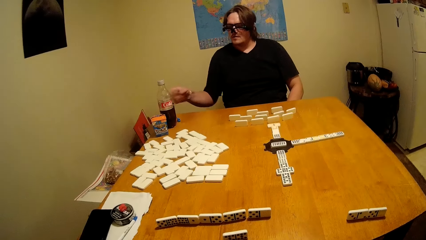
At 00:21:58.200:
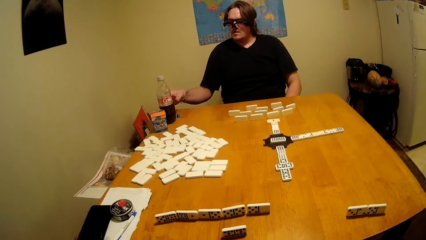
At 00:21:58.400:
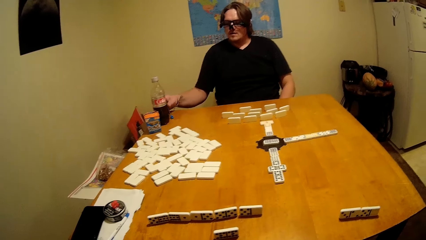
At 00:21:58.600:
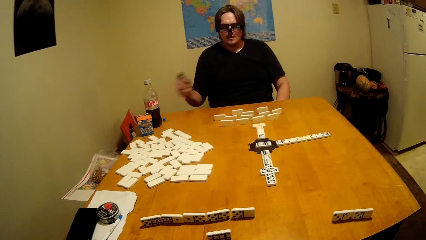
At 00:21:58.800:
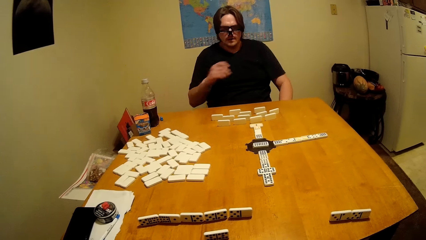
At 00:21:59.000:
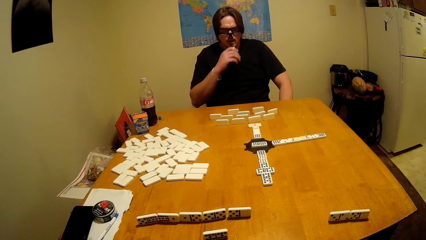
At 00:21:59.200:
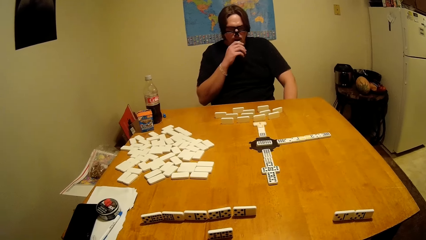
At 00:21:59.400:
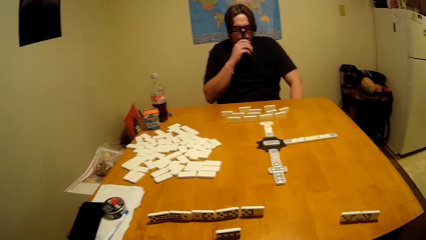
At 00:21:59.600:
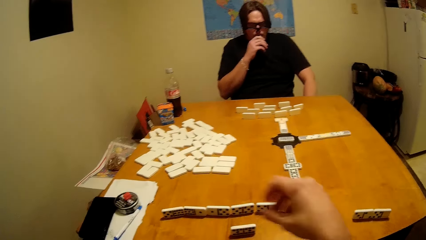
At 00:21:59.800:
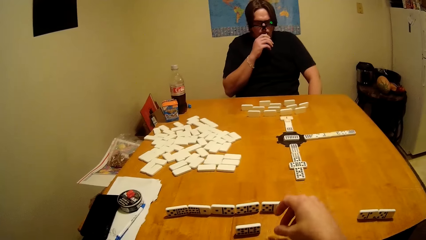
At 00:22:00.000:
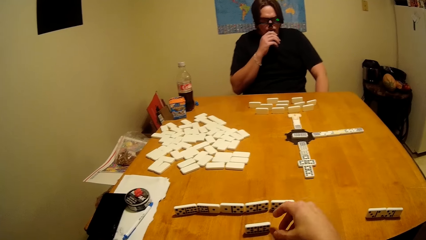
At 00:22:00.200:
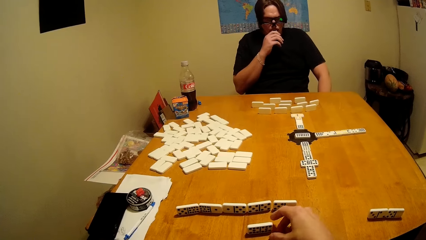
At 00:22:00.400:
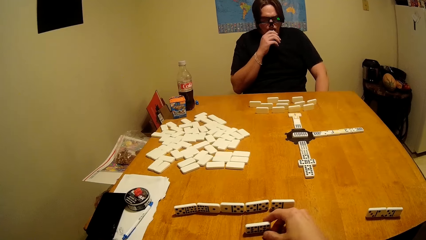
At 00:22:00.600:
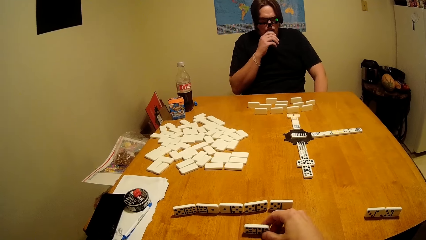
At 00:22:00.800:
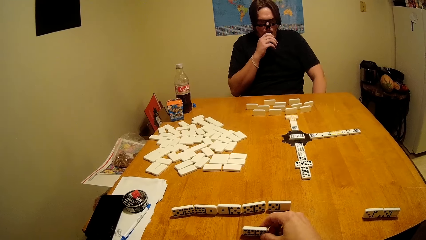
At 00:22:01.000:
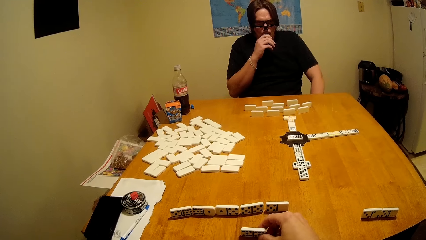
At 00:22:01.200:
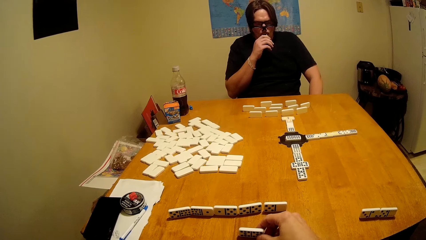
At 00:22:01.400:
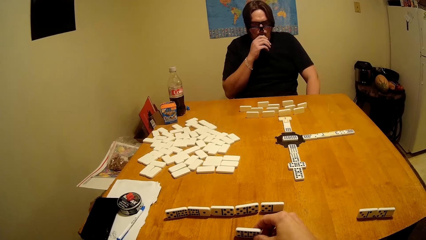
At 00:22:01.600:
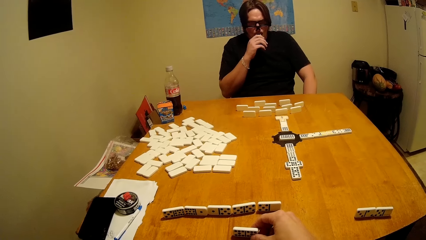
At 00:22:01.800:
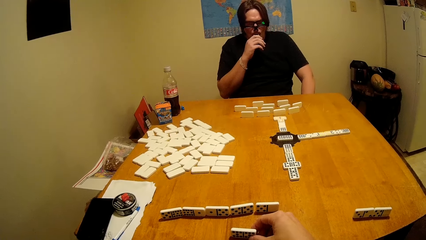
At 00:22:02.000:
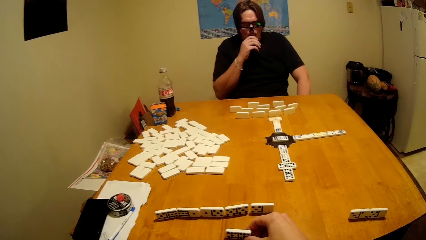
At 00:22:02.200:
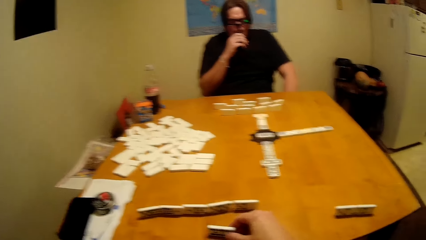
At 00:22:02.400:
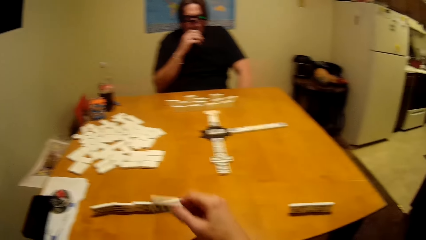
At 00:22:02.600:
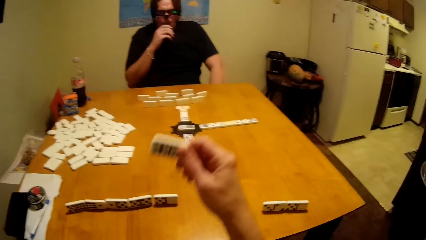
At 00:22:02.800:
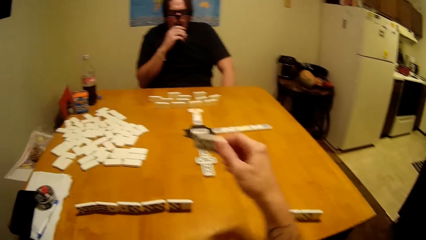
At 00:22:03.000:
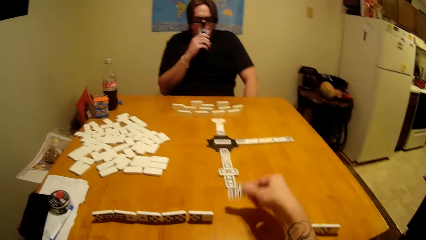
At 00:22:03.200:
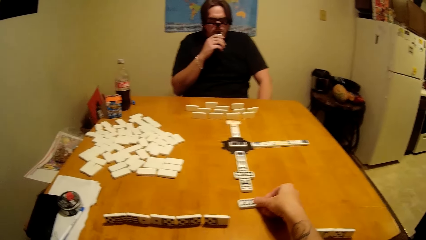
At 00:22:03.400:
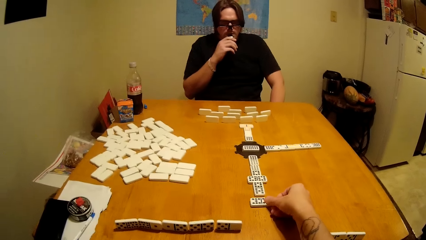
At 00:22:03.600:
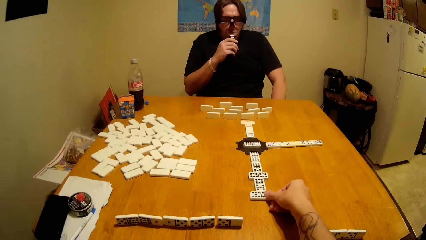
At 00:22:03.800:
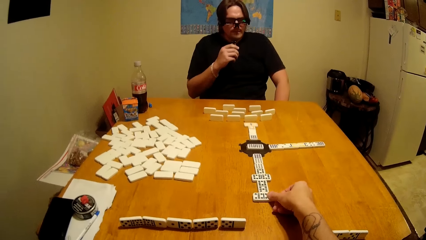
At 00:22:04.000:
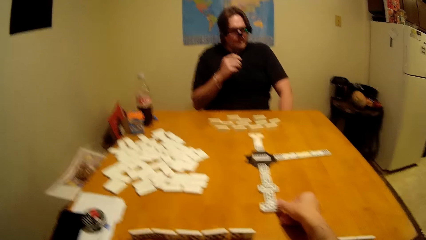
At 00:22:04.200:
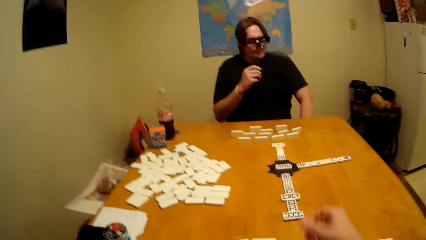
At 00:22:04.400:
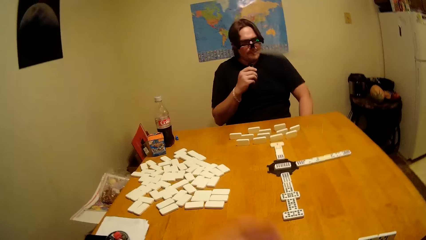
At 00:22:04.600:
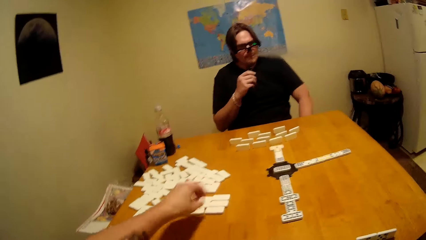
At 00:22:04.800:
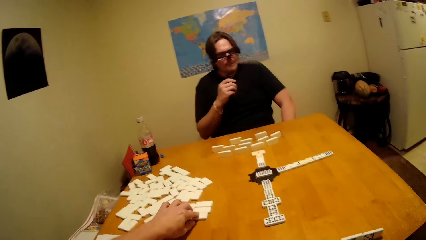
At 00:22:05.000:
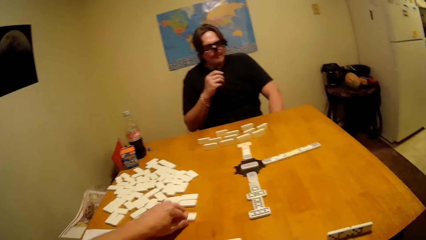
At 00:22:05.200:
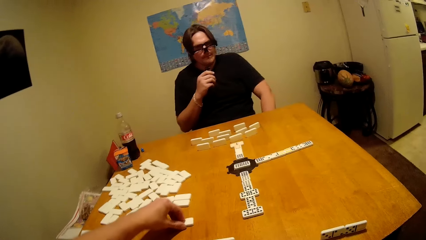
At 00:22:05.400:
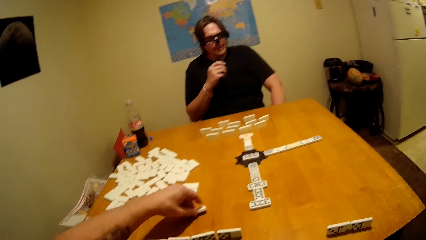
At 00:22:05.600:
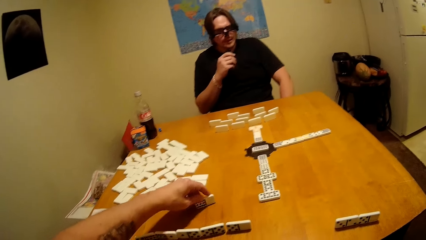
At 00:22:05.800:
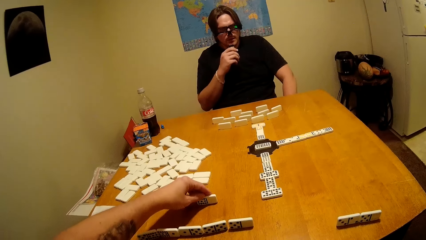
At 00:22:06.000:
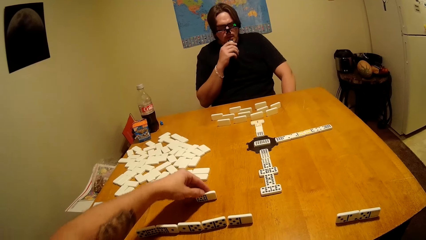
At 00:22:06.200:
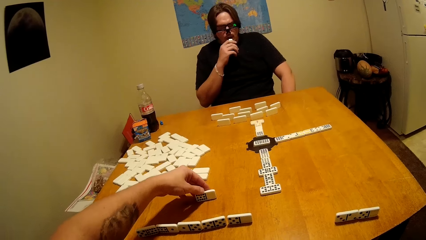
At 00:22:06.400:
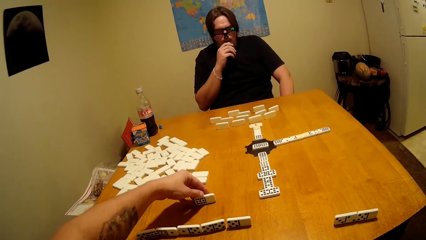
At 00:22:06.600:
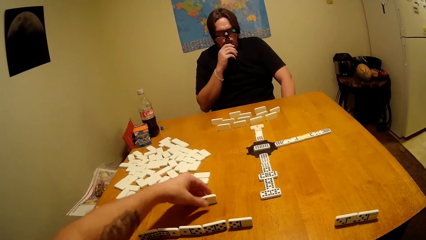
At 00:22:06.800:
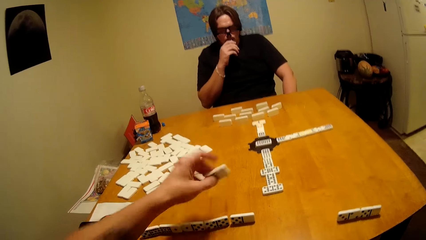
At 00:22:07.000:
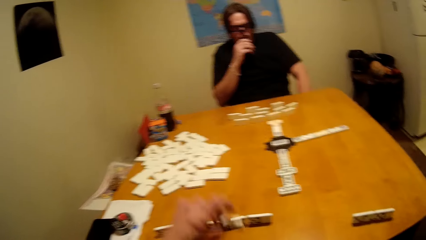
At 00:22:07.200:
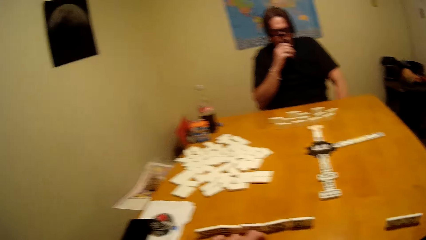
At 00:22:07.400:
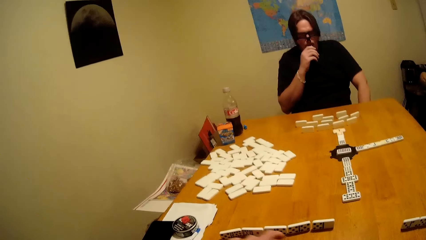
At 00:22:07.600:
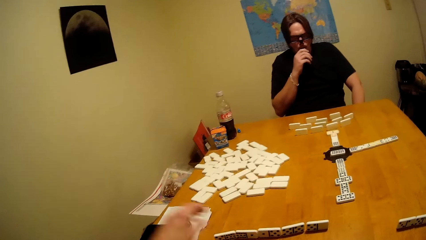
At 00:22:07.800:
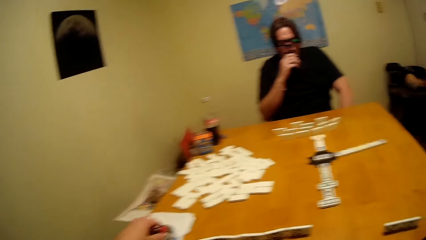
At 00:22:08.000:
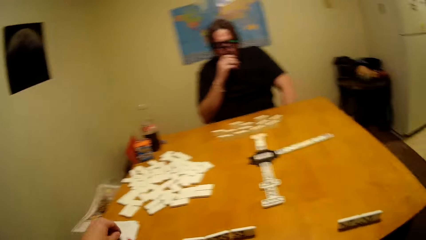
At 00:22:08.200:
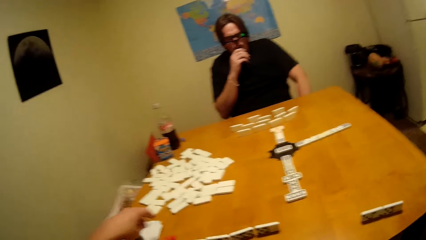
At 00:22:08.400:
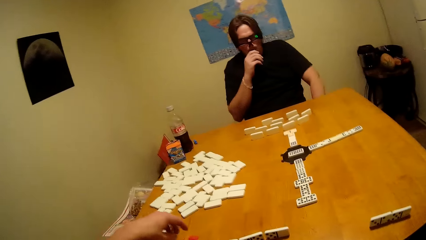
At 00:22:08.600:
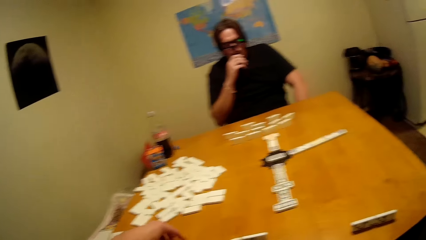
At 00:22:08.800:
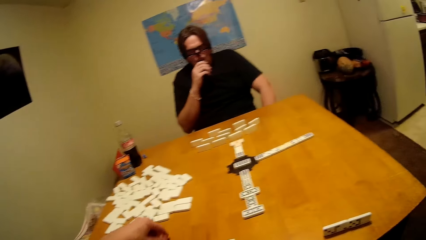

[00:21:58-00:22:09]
A person smokes. The camera wearer plays the dominoes game.

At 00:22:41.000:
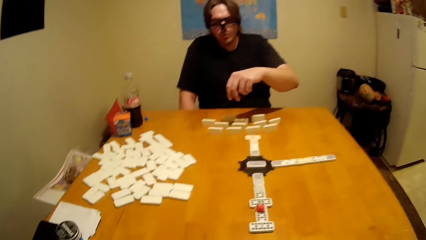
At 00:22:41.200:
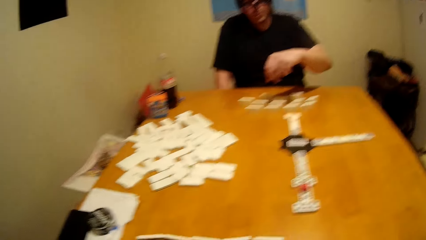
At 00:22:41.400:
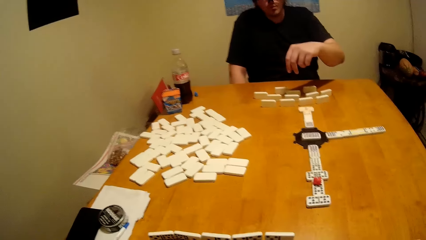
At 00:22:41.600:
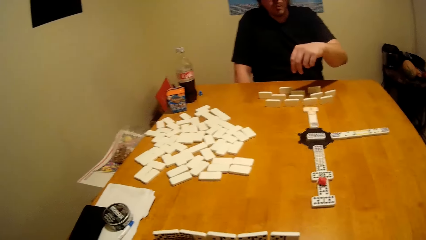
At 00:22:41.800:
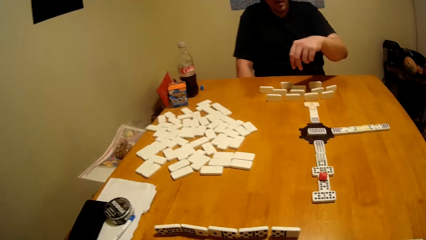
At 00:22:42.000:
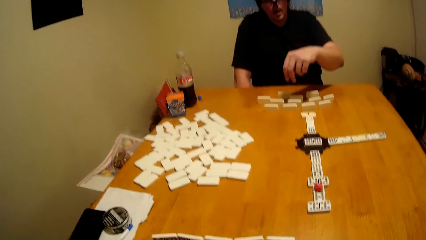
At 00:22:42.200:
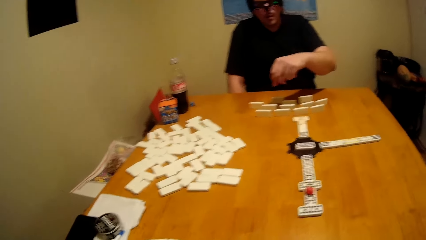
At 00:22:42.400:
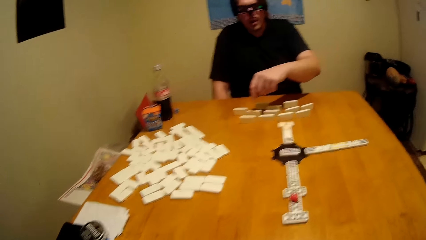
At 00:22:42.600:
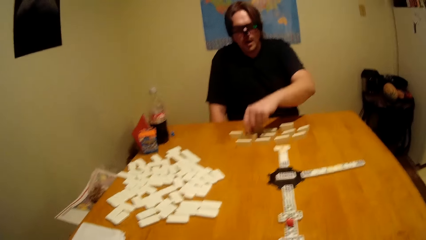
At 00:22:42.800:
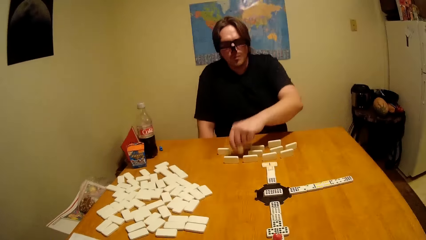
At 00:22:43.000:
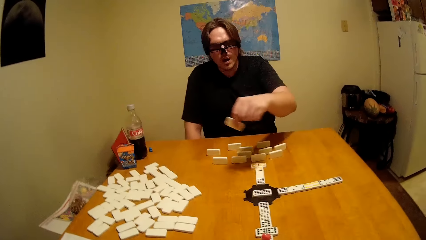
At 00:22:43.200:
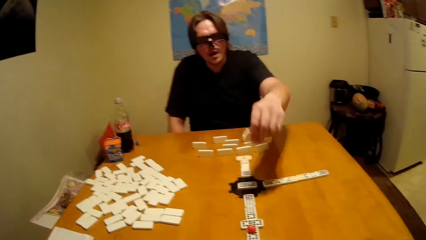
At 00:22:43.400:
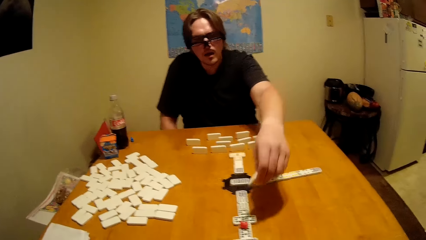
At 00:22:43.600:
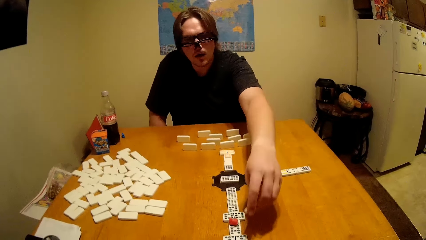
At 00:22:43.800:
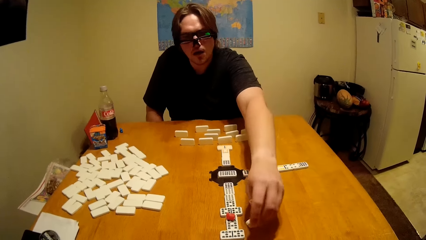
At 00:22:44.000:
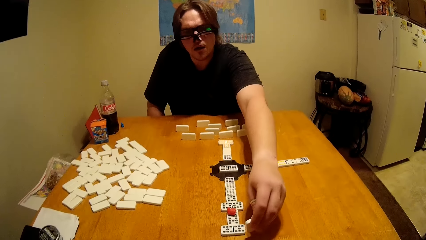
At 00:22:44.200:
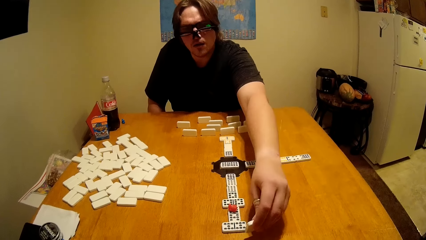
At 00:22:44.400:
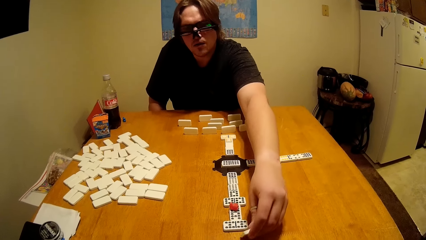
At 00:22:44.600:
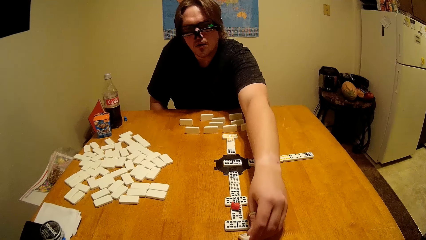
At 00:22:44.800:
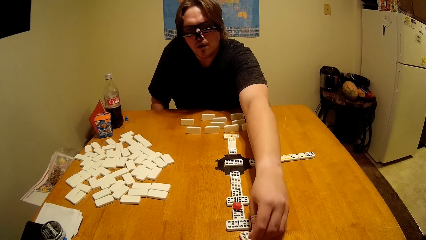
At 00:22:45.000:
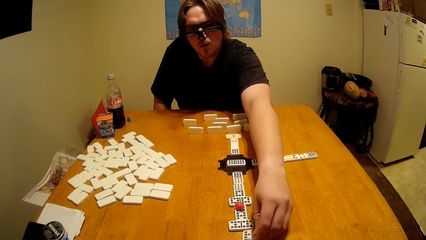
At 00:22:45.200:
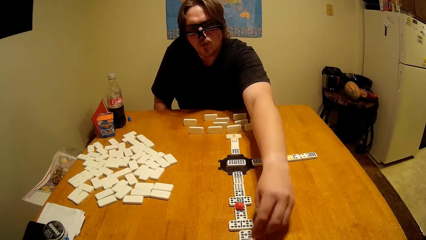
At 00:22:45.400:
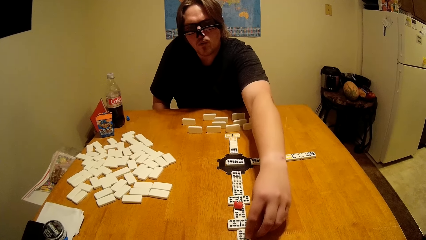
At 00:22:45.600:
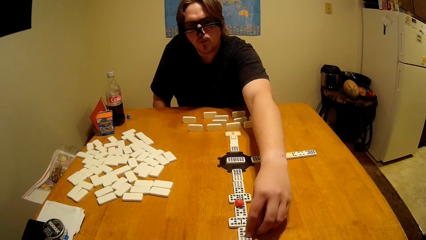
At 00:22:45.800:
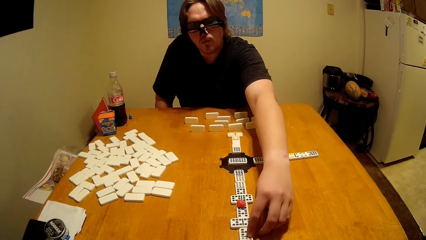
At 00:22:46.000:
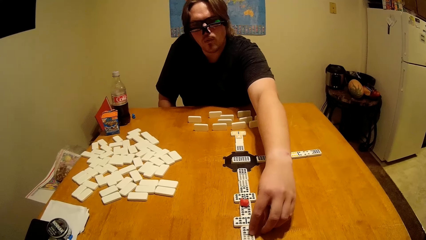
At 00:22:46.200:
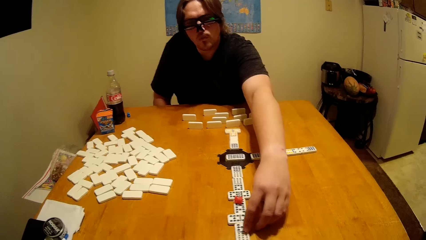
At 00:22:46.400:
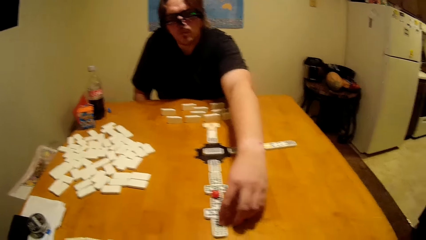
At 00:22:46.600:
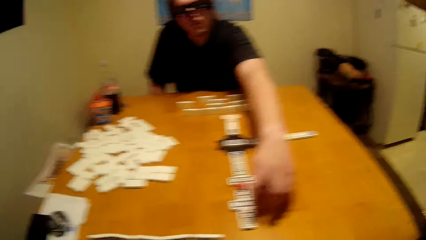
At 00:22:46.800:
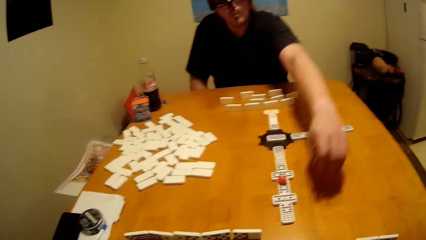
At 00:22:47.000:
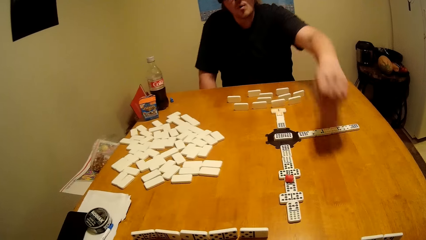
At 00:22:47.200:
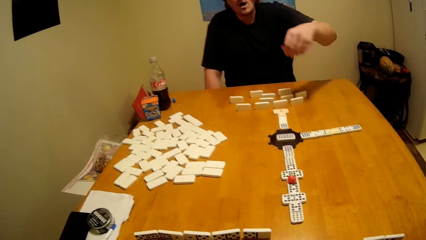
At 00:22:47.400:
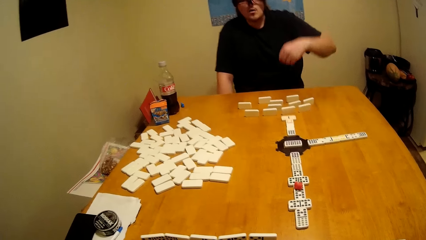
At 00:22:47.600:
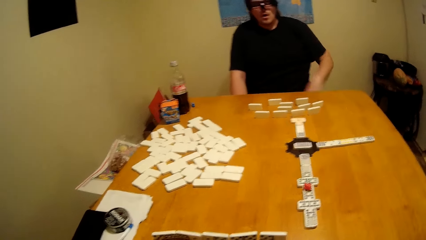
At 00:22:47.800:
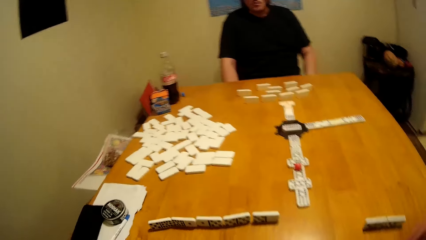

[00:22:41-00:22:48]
A person plays the dominoes game as he talks.
